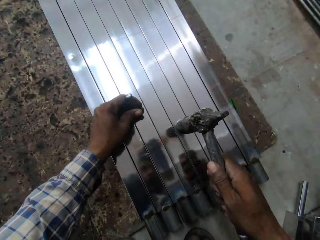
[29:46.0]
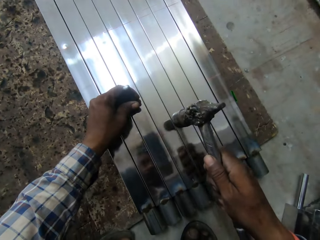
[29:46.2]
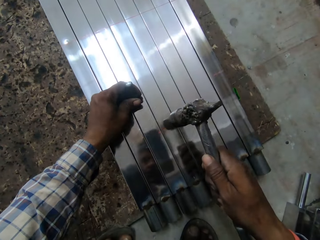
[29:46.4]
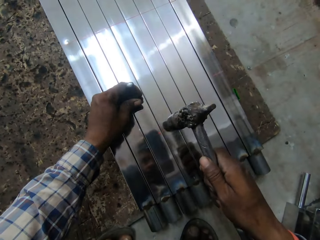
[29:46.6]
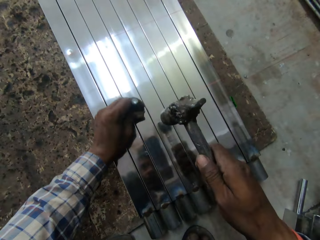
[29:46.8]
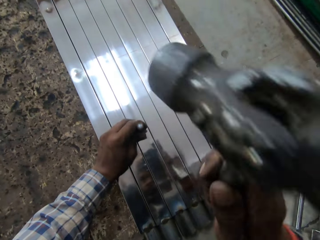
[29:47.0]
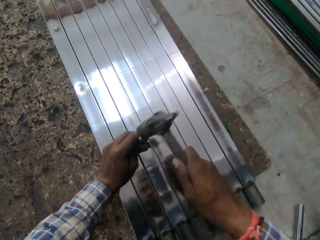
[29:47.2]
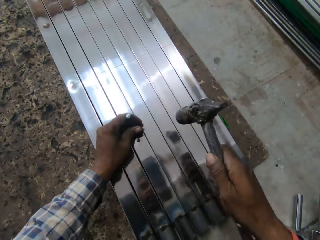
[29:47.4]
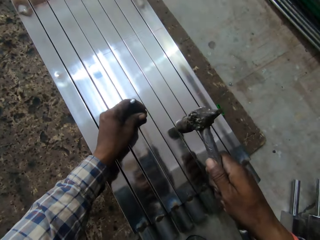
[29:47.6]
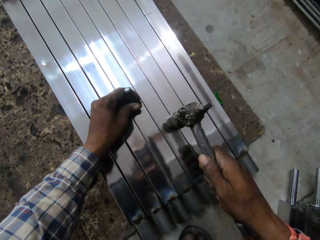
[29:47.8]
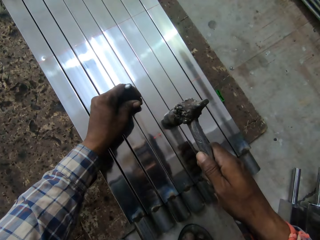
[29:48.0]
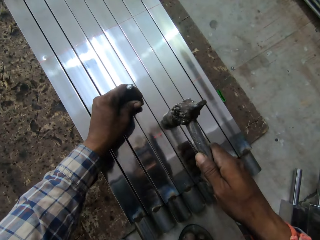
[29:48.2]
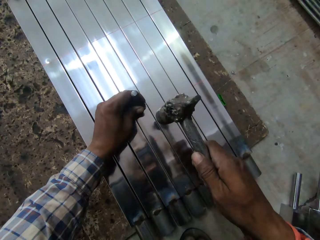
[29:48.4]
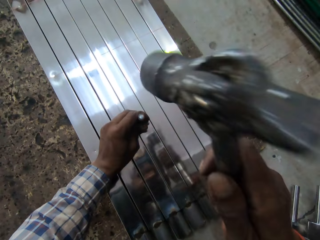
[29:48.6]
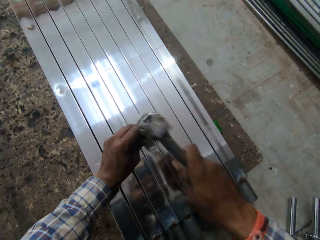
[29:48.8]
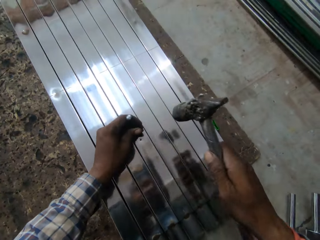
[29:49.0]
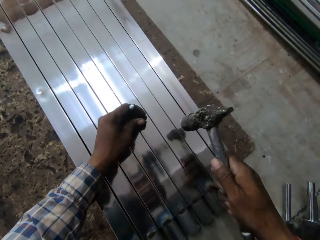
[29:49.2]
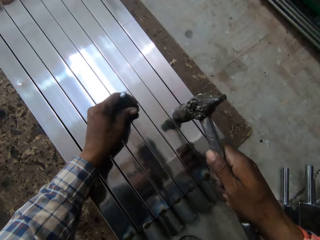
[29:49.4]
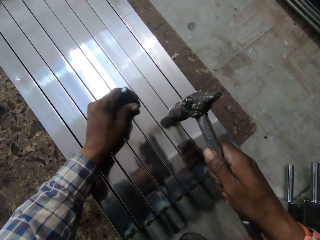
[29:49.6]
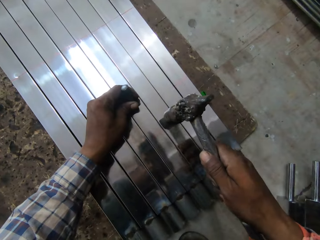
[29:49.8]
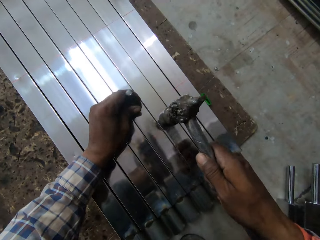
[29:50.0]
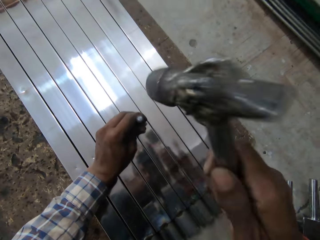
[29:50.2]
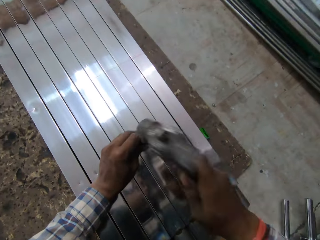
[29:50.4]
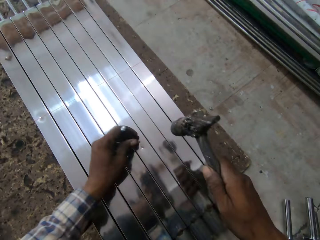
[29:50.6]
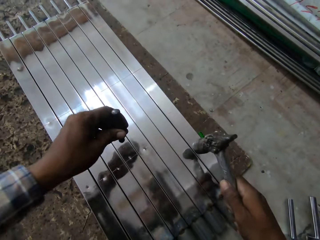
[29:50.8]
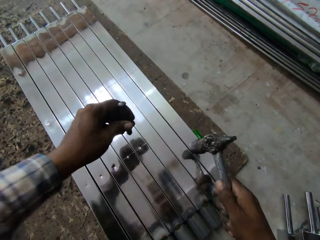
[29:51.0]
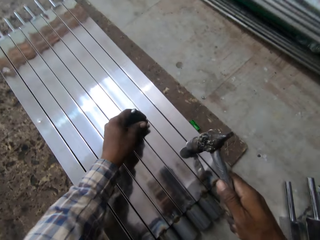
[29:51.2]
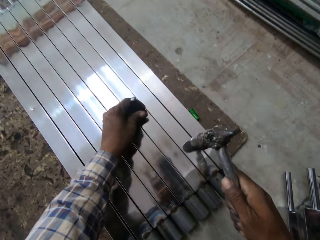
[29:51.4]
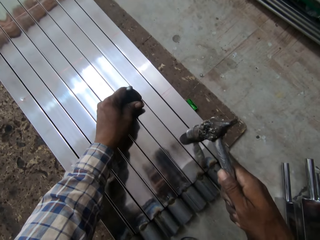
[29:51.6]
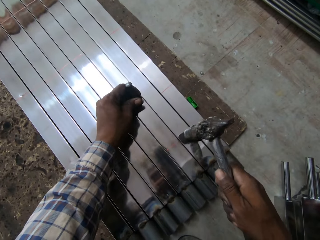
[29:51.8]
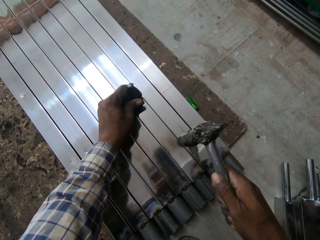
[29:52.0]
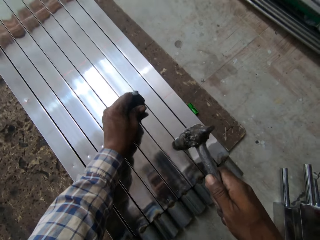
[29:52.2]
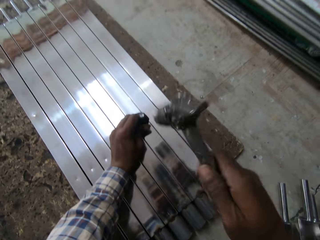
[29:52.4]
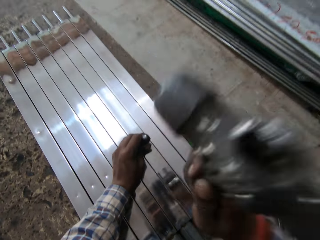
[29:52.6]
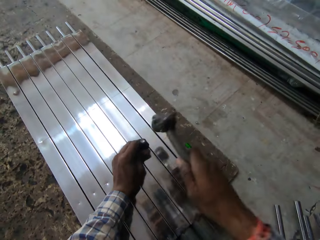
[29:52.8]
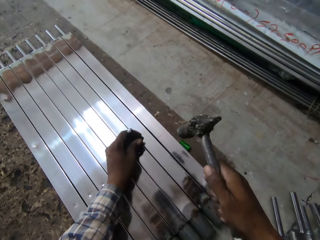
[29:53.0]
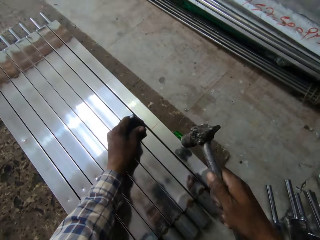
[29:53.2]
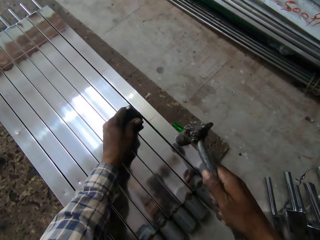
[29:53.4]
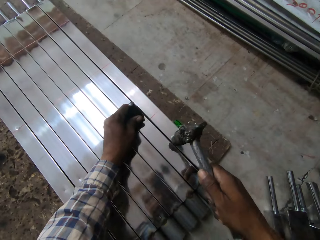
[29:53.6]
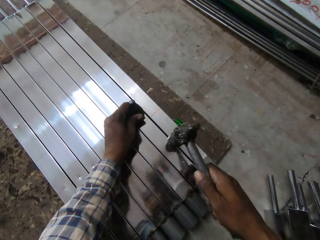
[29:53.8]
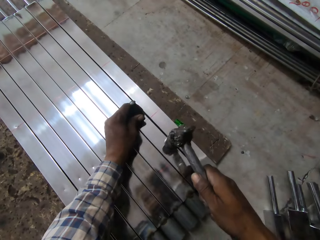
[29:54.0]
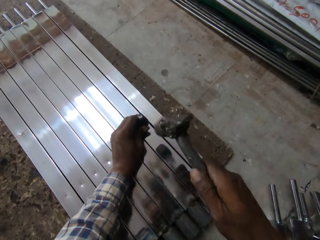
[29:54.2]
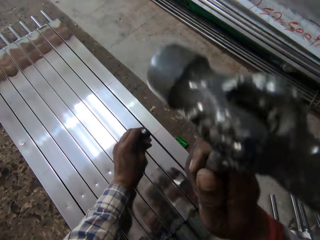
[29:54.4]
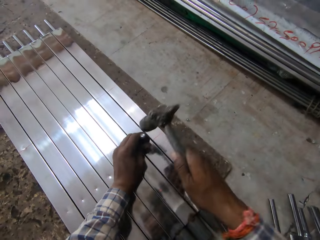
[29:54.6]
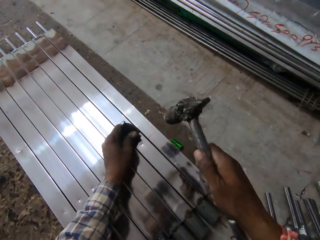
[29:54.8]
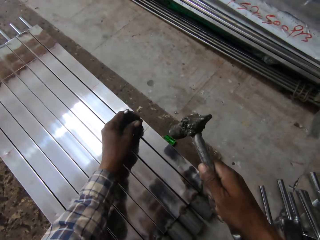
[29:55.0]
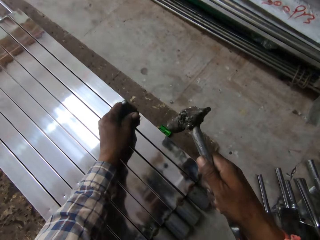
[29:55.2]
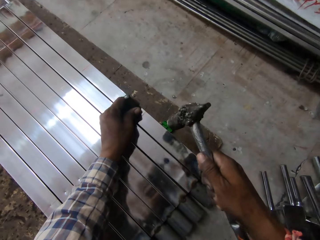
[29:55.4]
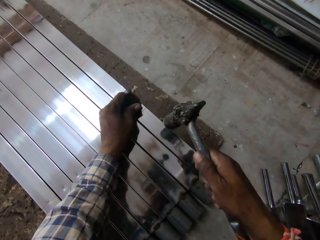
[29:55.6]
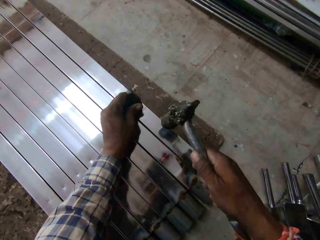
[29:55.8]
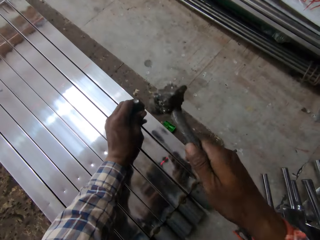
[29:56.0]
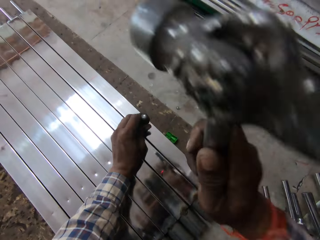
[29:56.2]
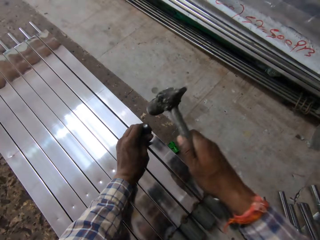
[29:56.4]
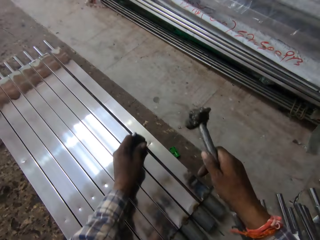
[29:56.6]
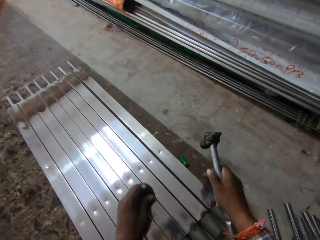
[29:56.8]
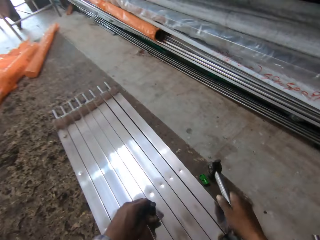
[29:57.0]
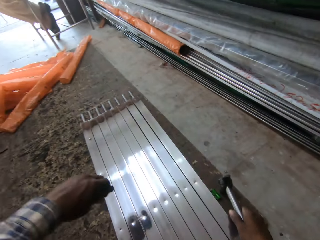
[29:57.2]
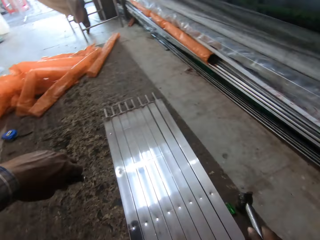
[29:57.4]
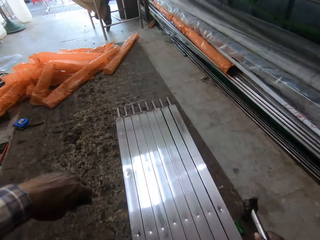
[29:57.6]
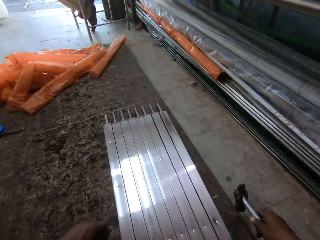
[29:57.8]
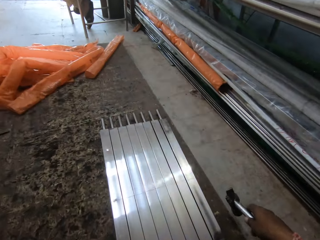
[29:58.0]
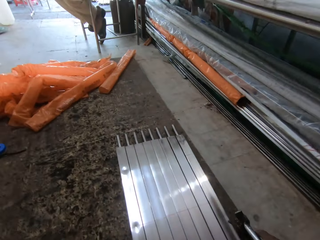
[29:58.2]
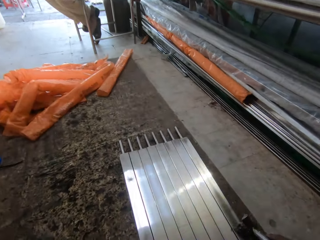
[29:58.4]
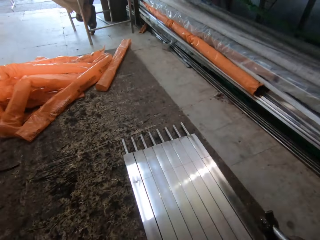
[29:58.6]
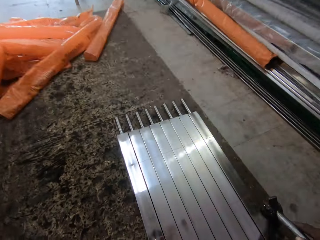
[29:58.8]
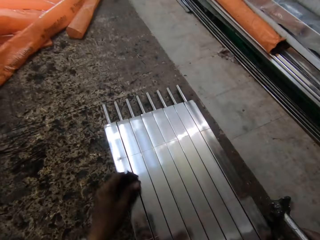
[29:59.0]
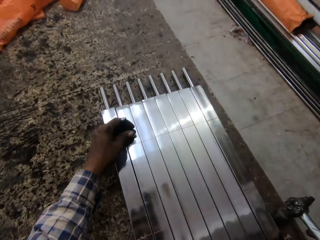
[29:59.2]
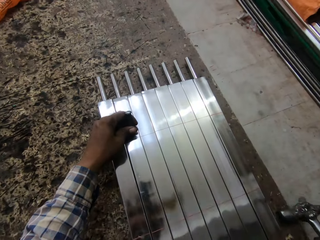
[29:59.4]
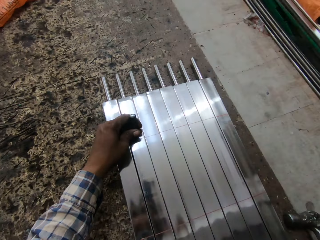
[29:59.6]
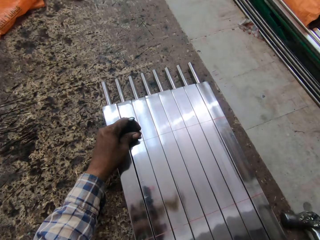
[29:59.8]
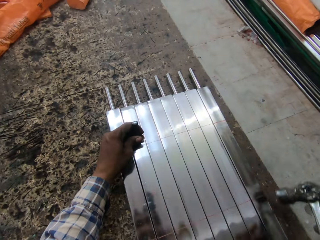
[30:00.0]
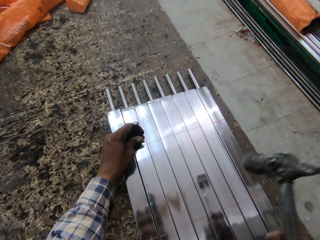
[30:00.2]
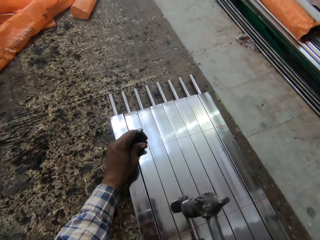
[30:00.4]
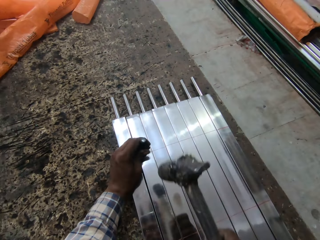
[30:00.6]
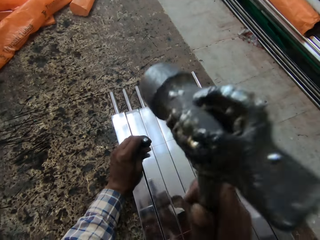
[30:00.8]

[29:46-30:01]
The camera wearer moves the bolt onto the next stainless steel baluster's surface. He hits the bolt on the stainless steel baluster's surface with the hammer. He moves the bolt onto the next stainless steel baluster's surface. He hits the bolt on the stainless steel baluster's surface with the hammer. He moves the bolt onto the next stainless steel baluster's surface. He hits the bolt on the stainless steel baluster's surface with the hammer. He moves the bolt onto the next stainless steel baluster's surface. He hits the bolt on the stainless steel baluster's surface with the hammer. He moves the bolt onto the next stainless steel baluster's surface. He hits the bolt on the stainless steel baluster's surface with the hammer. He moves the bolt onto the next stainless steel baluster's surface. He hits the bolt on the stainless steel baluster's surface with the hammer. He pushes the stainless steel balusters towards his left. He moves towards the stainless steel balusters. He places the hammer on the floor. He moves towards the stainless steel balusters. He places the bolt on the stainless steel baluster's surface. He picks up the hammer.

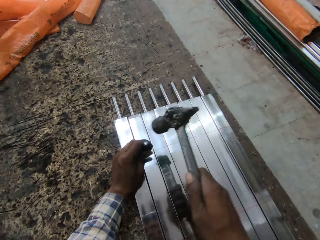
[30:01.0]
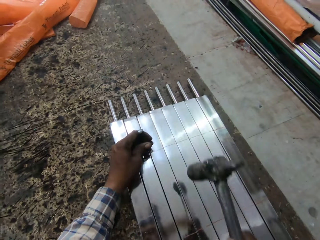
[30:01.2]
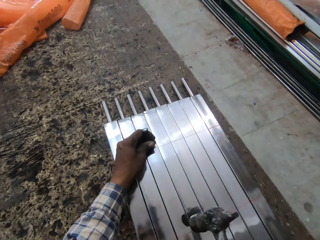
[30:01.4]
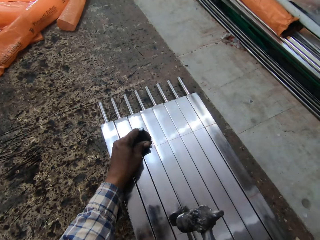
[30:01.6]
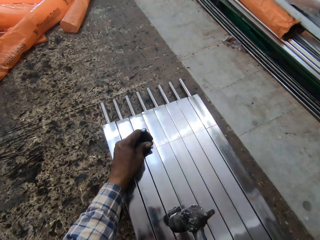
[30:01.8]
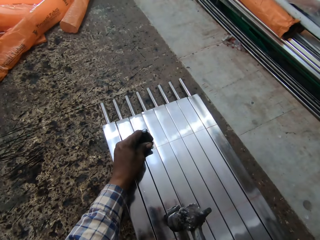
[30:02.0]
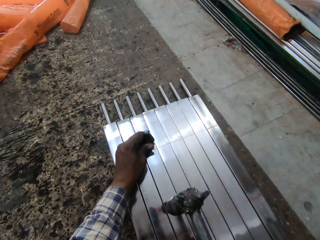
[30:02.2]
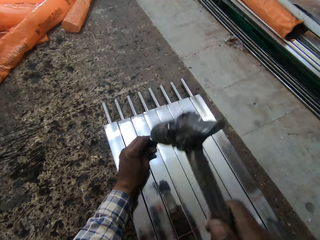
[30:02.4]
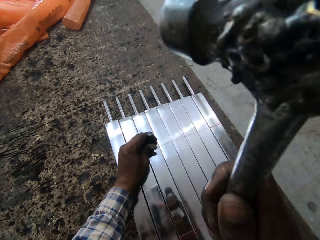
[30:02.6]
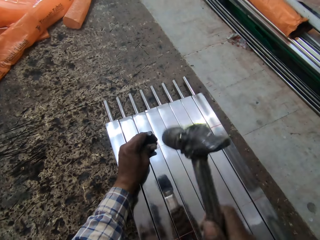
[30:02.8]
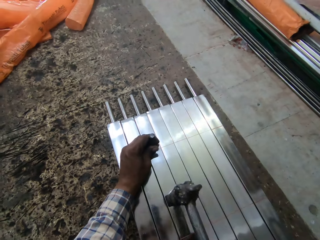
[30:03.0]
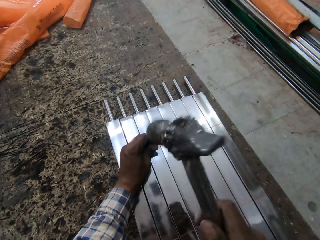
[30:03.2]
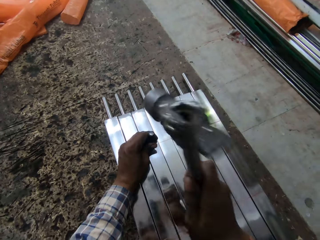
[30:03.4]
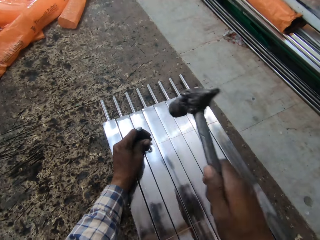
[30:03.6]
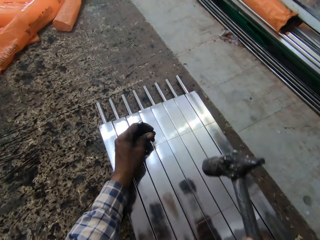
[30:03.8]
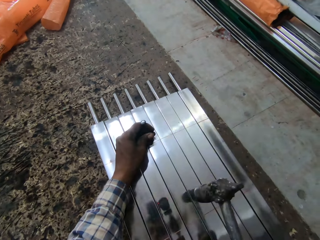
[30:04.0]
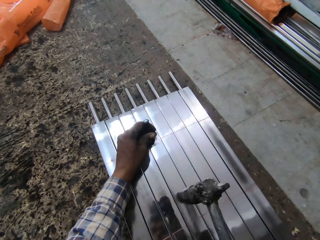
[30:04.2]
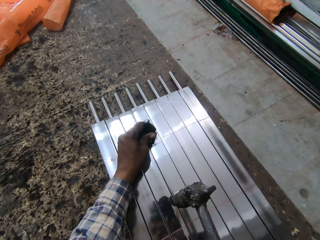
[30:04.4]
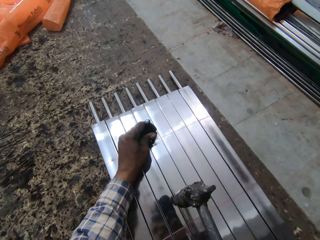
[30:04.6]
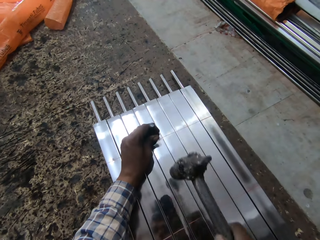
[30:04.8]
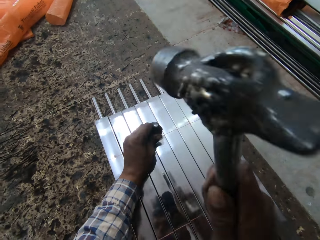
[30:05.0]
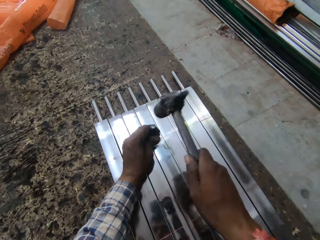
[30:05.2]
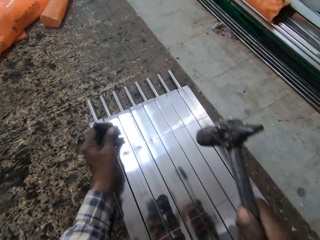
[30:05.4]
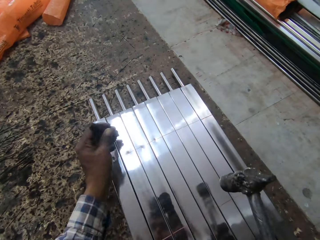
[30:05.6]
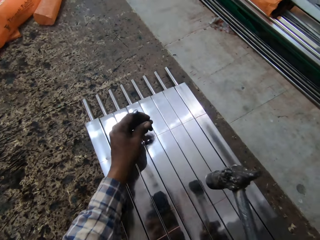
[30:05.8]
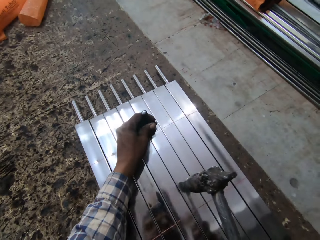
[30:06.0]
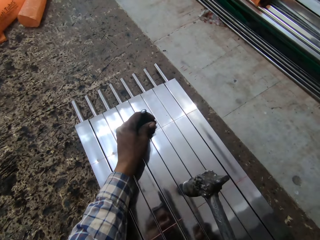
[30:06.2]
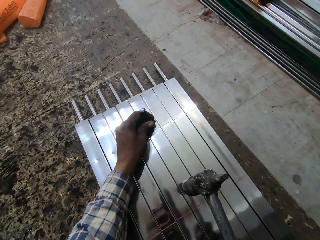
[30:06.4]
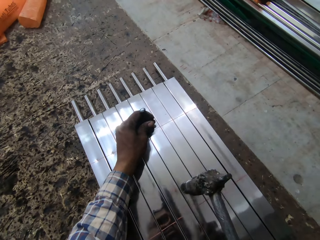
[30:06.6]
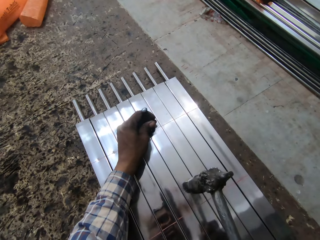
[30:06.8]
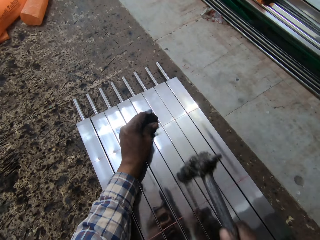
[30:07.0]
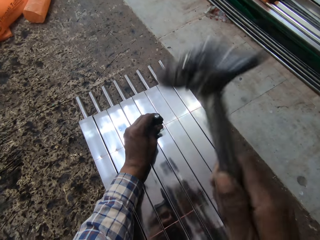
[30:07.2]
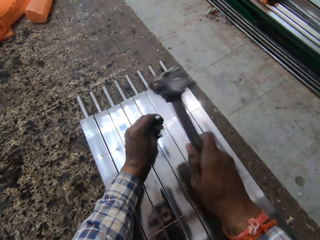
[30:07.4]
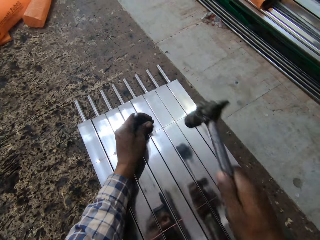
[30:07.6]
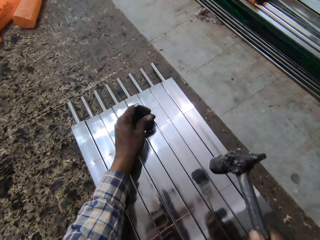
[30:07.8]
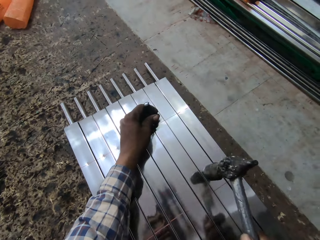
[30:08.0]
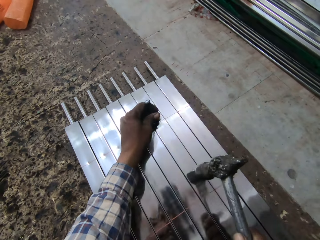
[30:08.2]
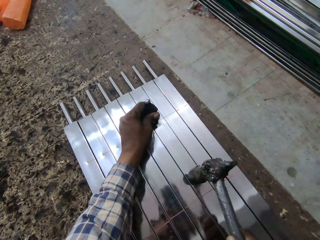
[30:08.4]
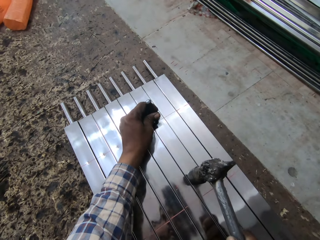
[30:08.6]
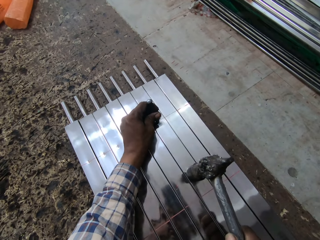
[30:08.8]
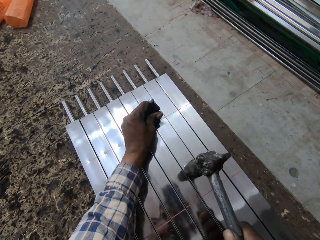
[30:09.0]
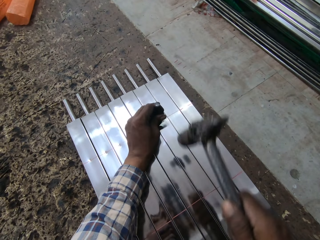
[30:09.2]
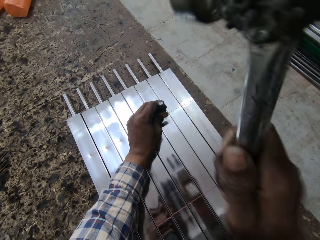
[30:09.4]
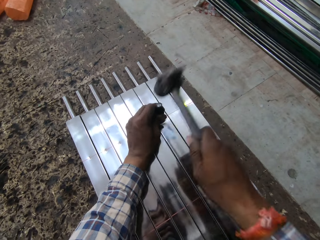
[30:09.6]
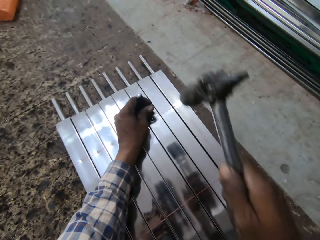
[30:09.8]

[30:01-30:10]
The camera wearer hits the bolt or nail on the stainless steel baluster's surface with the hammer. They move the bolt onto the next stainless steel baluster's surface. They hit the bolt on the stainless steel baluster's surface with the hammer. They move the bolt onto the next stainless steel baluster's surface. They hit the bolt on the stainless steel baluster's surface with the hammer. They inspect the stainless steel balusters. They place the bolt on the stainless steel baluster's surface. They move the nail on the metal. They hit the bolt on the stainless steel baluster's surface with the hammer. They move the bolt onto the next stainless steel baluster's surface. They hit the bolt on the stainless steel baluster's surface with the hammer.
